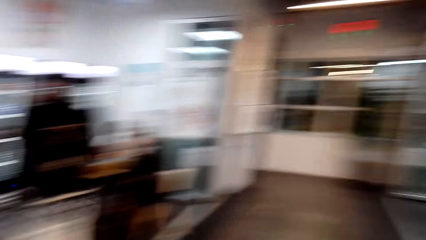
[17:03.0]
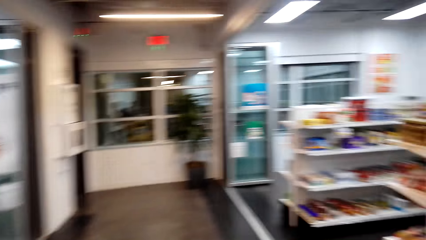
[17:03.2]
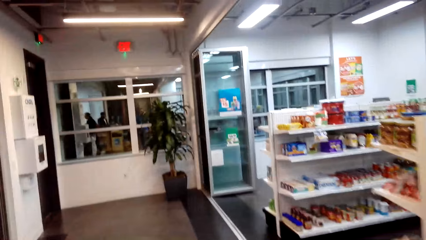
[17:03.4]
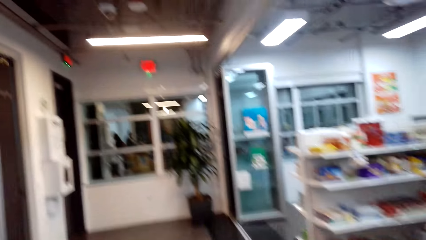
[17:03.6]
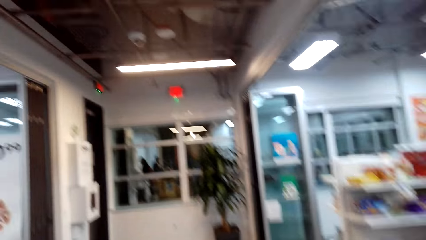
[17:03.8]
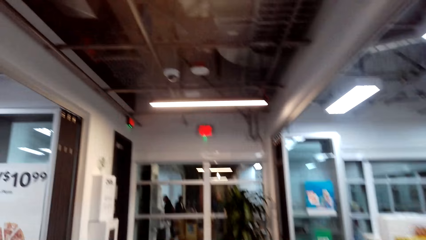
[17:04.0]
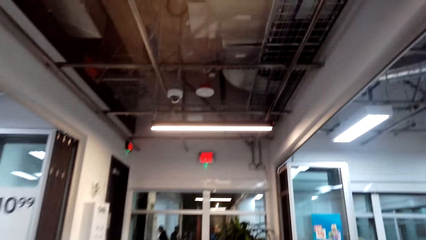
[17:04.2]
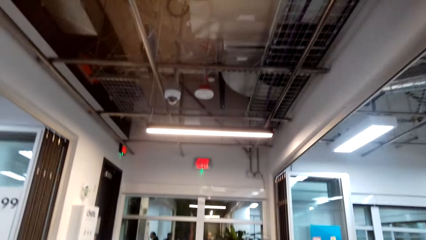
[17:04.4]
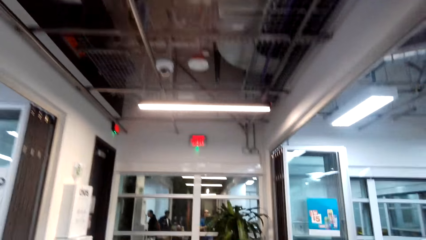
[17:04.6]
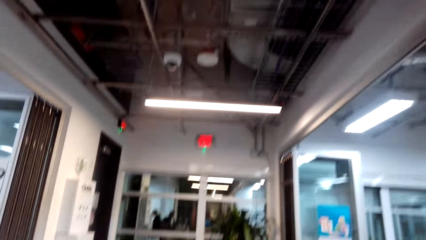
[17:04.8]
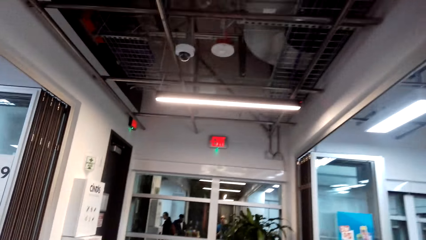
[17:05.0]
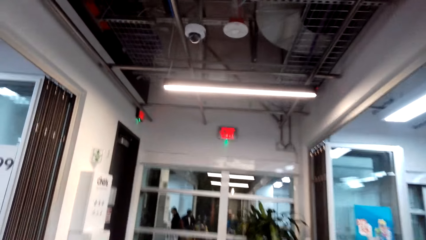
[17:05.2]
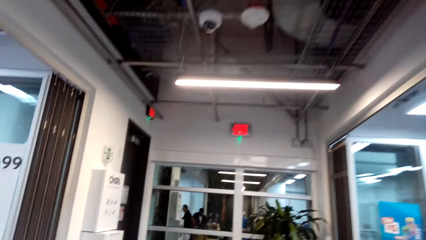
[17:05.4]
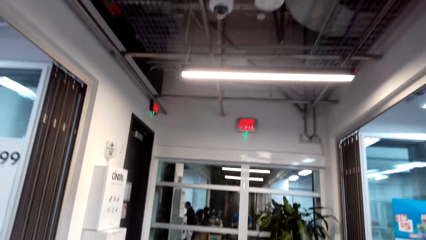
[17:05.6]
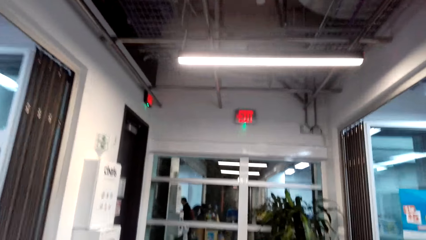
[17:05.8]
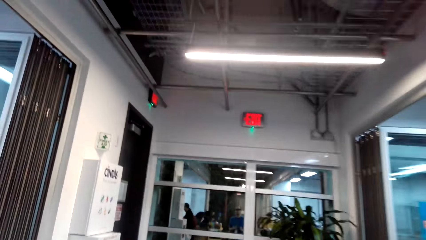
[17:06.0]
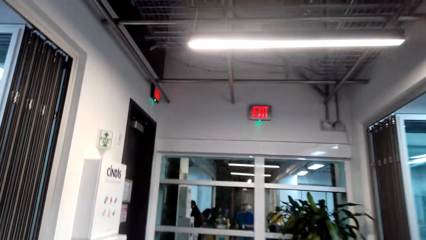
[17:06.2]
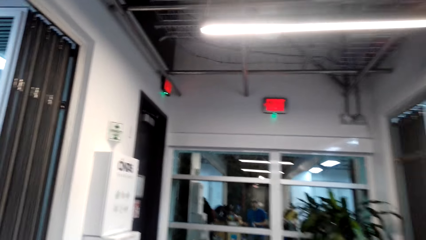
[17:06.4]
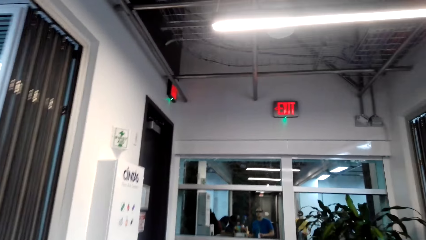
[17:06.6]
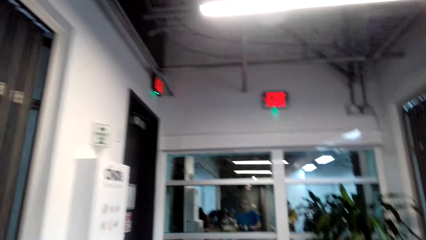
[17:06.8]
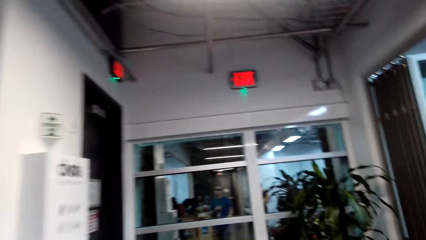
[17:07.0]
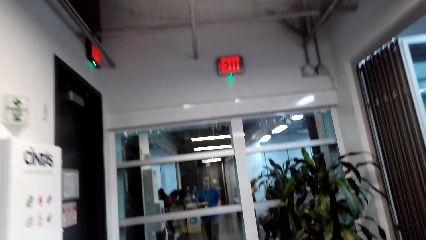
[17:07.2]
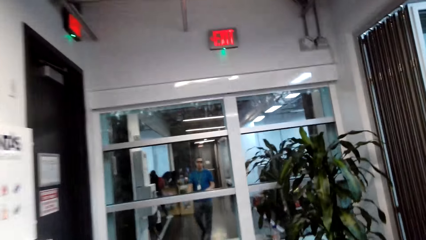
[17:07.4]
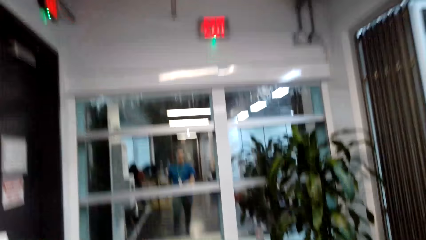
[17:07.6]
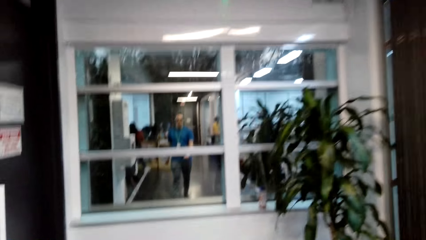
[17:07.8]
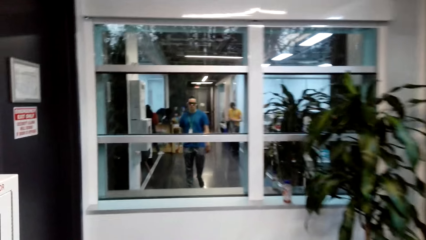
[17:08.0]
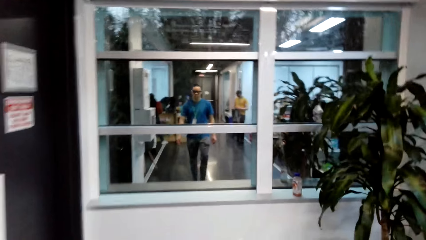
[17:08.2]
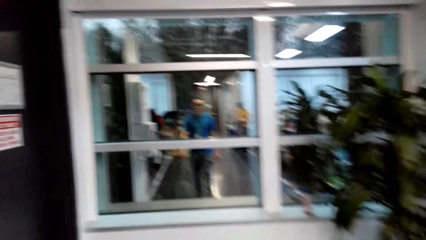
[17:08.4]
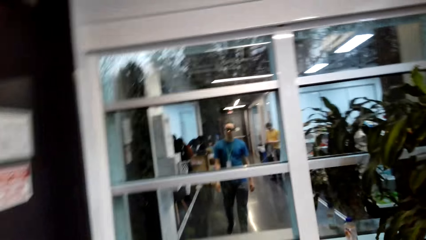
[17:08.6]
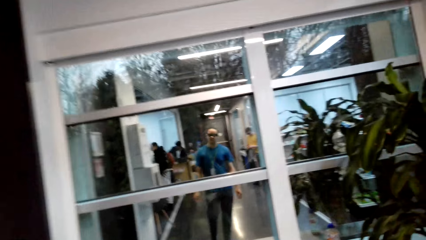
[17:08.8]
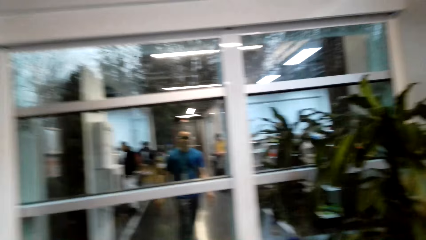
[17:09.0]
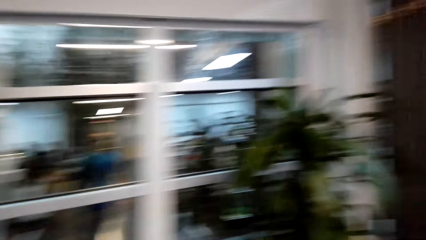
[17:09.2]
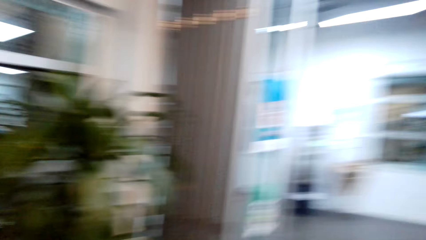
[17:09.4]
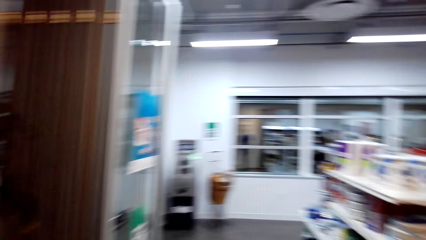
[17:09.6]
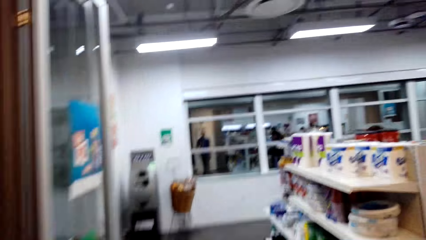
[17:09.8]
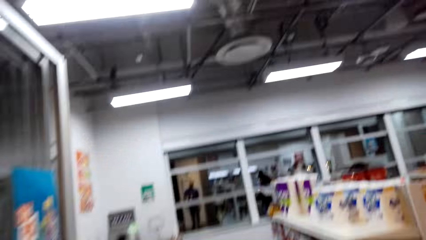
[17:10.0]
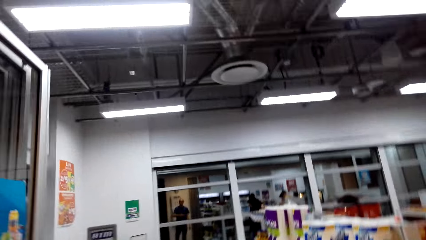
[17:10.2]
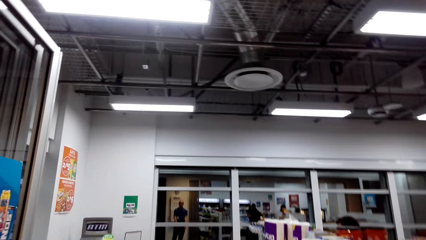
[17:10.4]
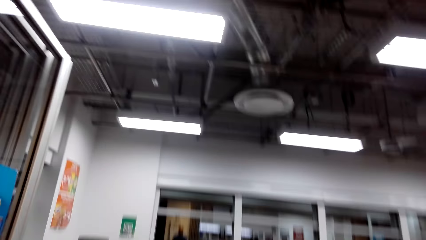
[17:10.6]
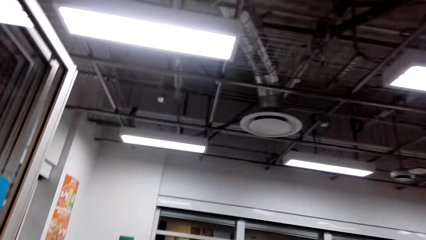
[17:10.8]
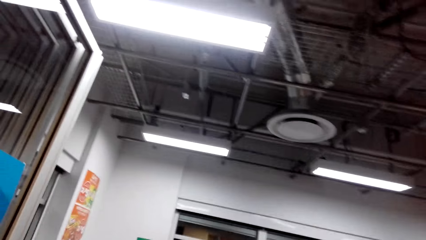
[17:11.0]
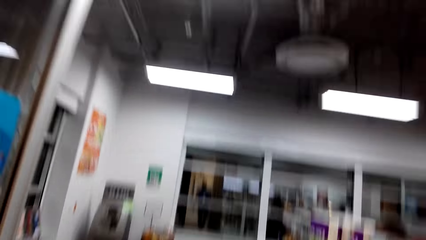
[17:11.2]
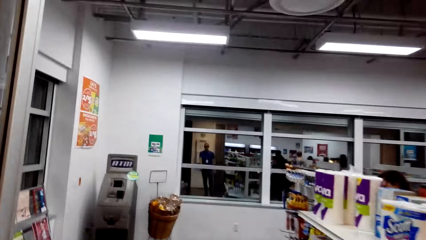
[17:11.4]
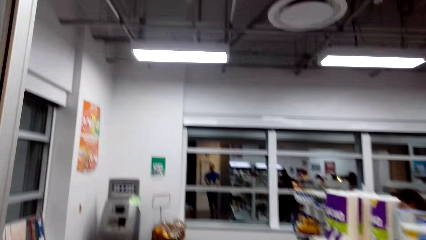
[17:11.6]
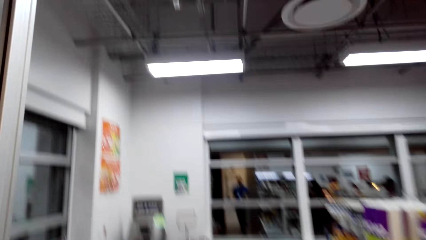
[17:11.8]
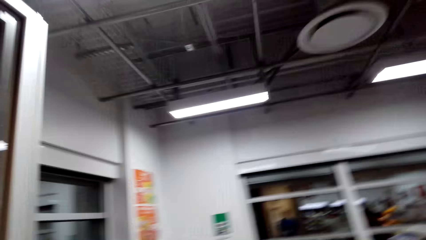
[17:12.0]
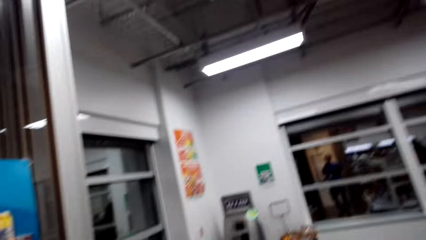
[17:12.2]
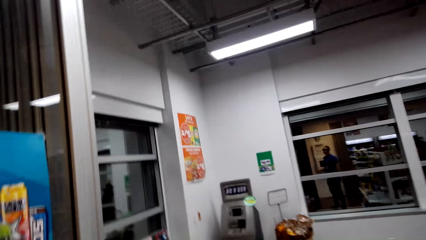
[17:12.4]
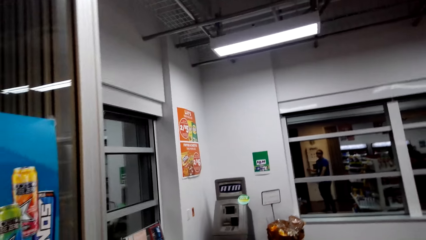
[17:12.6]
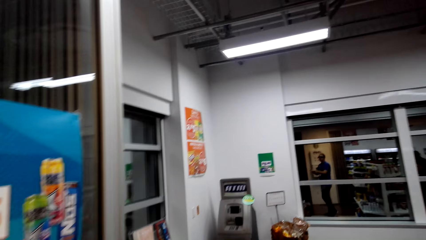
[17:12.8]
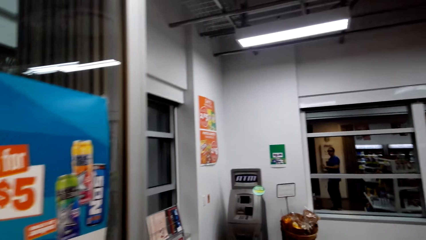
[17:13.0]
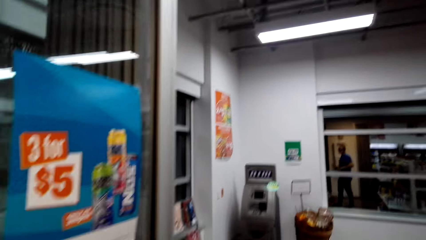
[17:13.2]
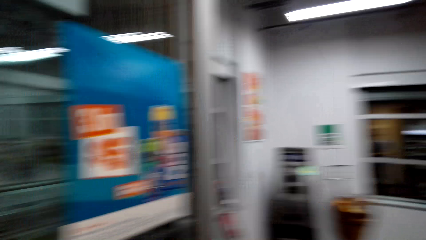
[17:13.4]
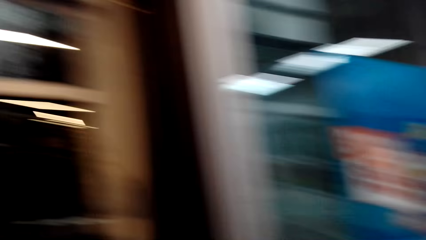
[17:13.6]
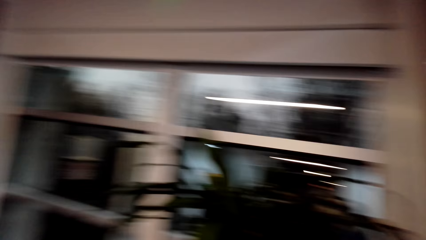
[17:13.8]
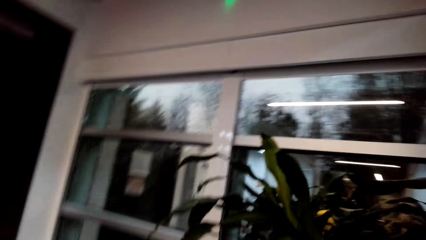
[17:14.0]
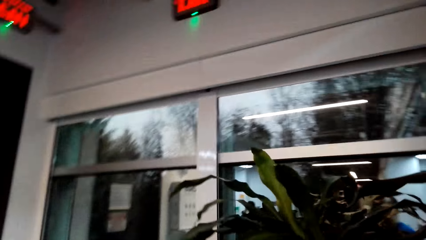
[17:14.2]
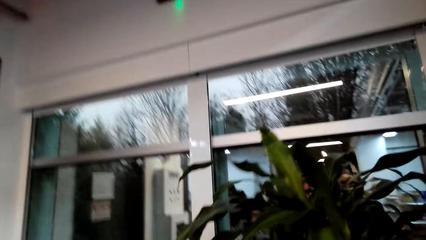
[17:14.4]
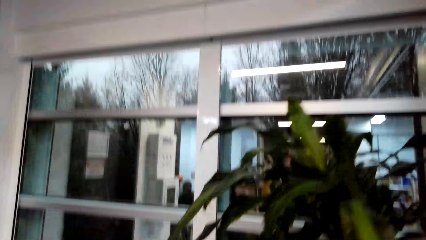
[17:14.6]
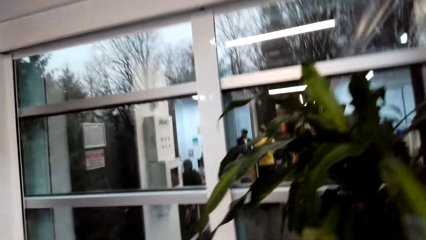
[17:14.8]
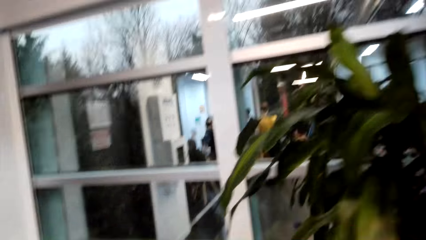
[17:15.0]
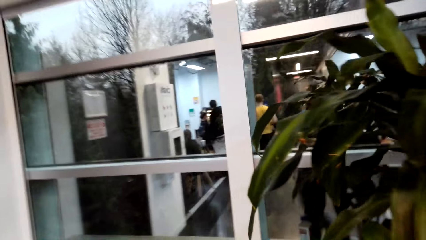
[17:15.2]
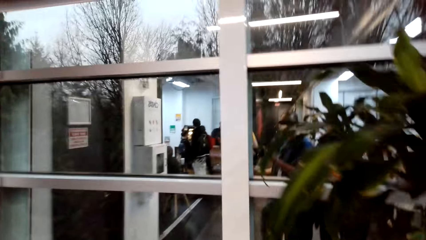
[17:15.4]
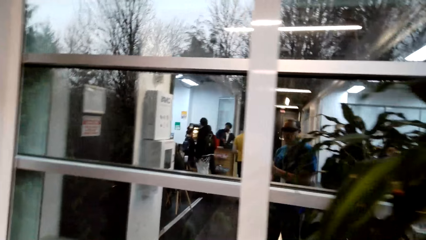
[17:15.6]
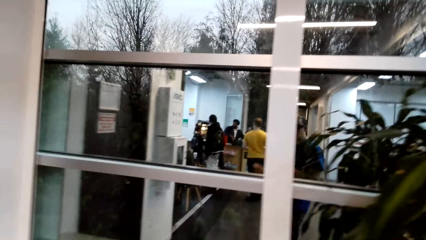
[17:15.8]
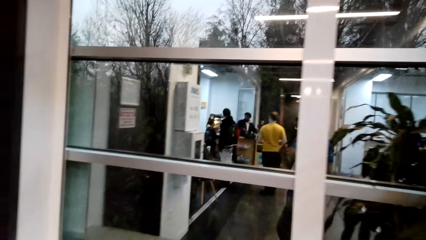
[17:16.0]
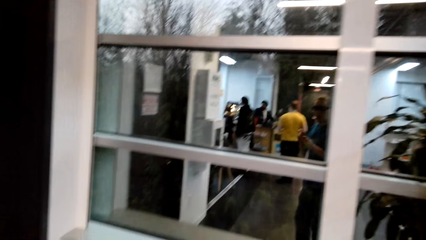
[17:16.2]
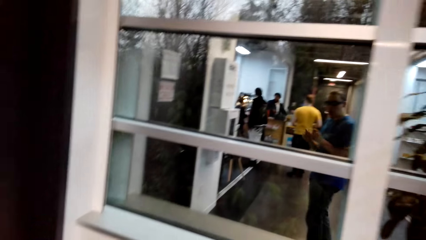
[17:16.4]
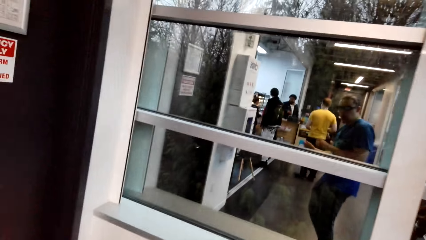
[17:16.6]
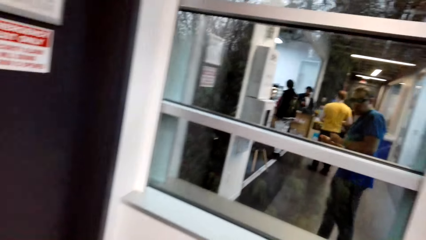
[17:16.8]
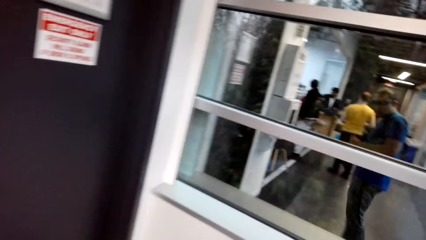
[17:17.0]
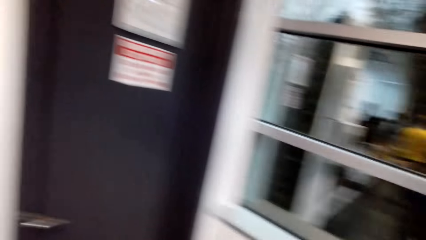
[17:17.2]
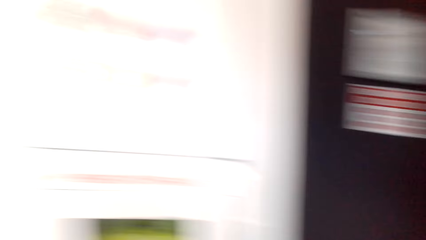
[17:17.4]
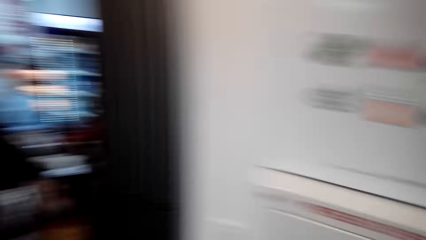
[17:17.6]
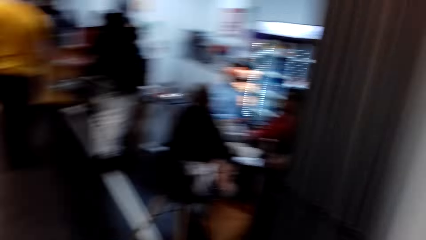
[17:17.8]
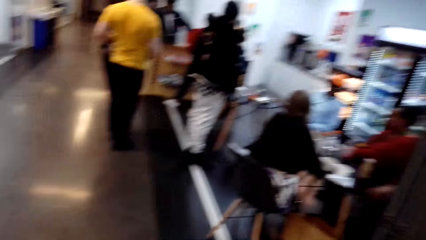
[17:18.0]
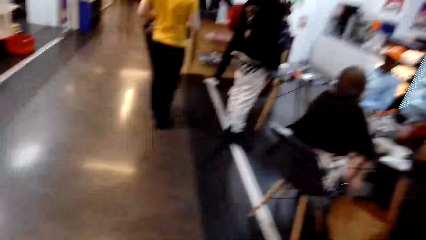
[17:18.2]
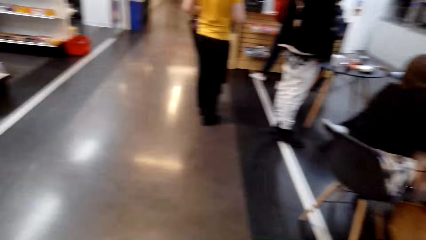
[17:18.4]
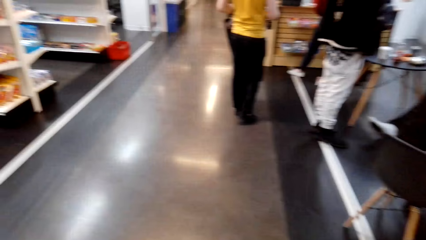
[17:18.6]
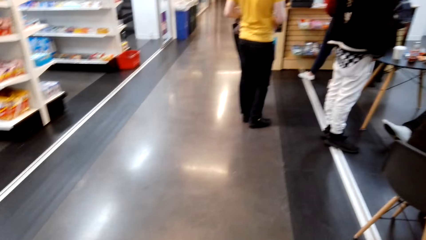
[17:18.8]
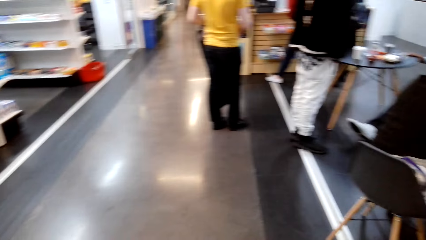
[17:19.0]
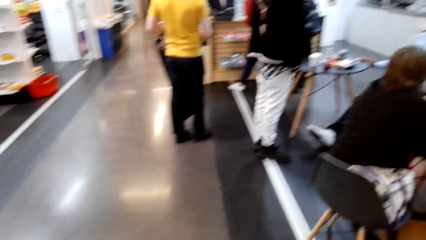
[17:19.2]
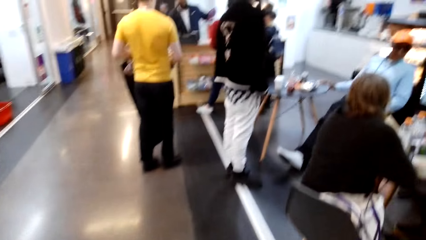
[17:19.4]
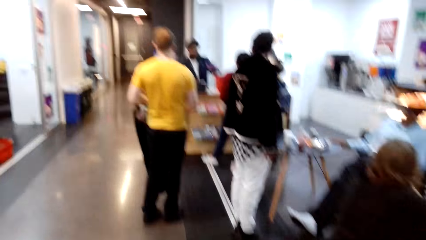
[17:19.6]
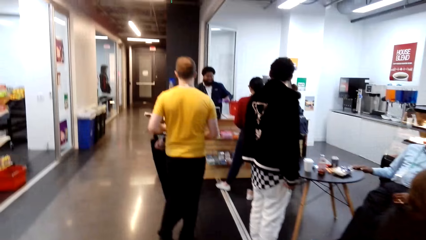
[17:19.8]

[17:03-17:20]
The camera wearer walks around. A man sits on a chair. The man sits on a chair again. Another man stands at the counter. The camera wearer turns around.
